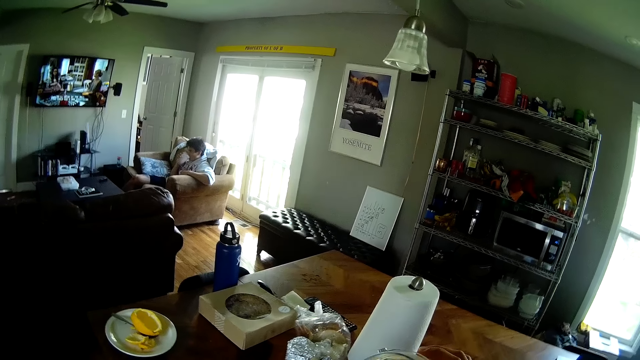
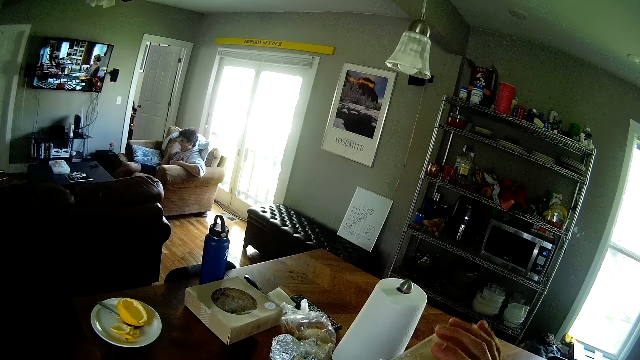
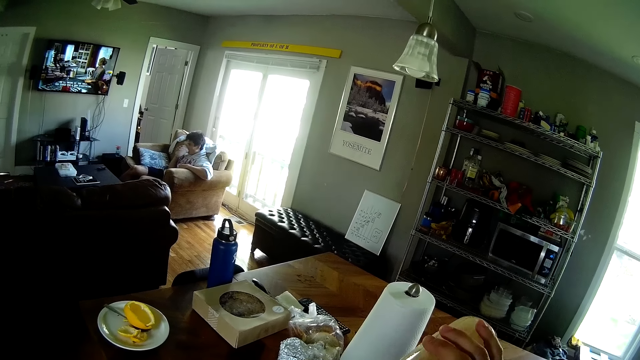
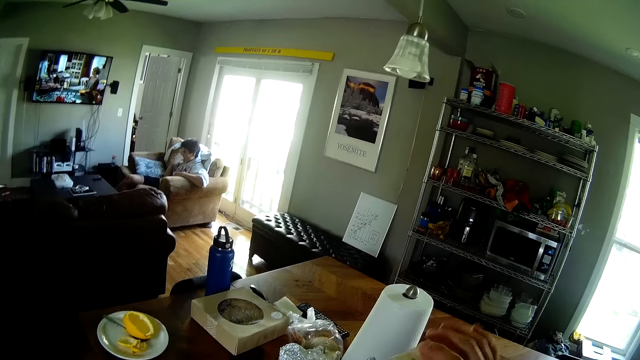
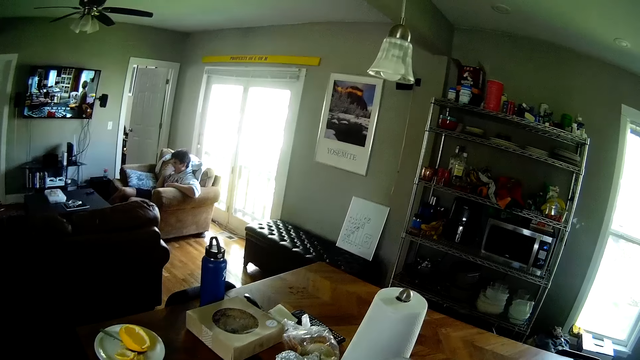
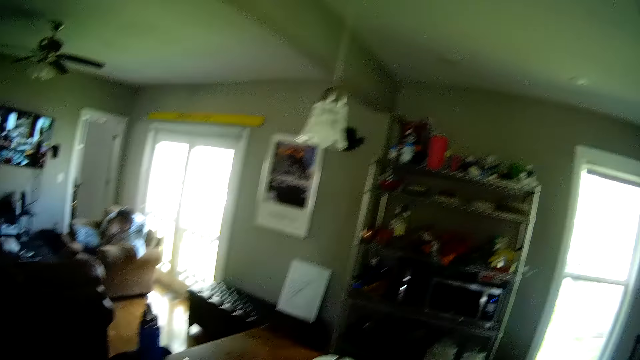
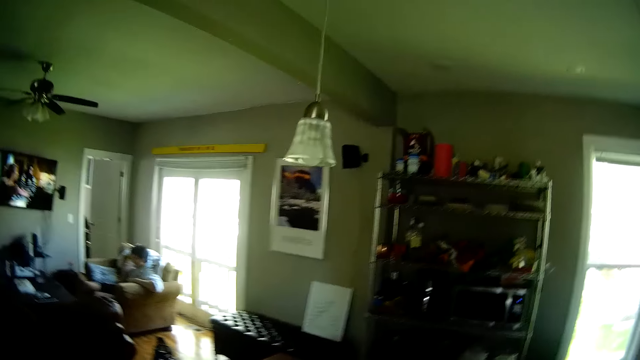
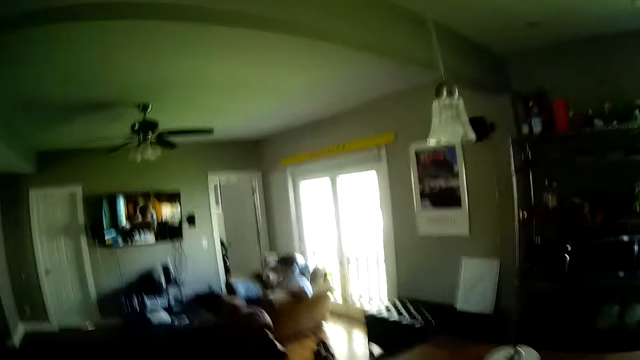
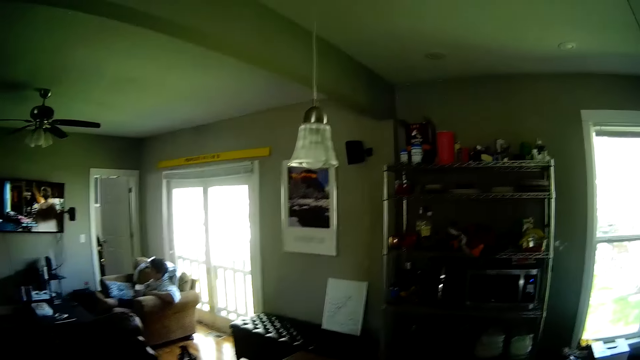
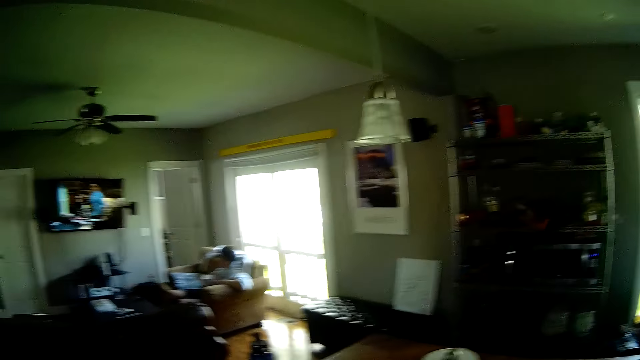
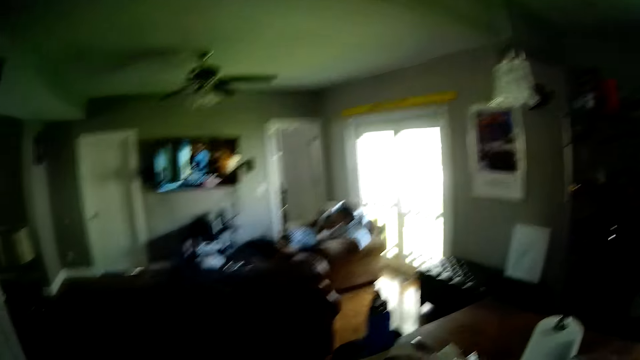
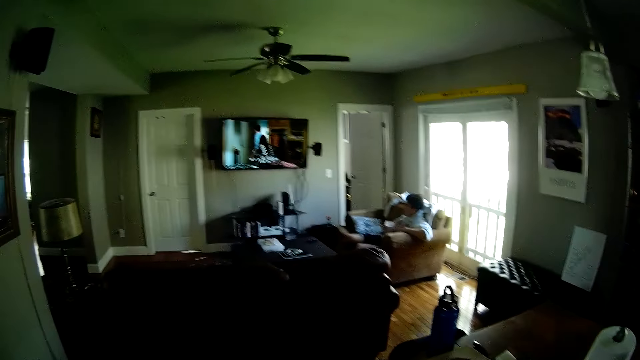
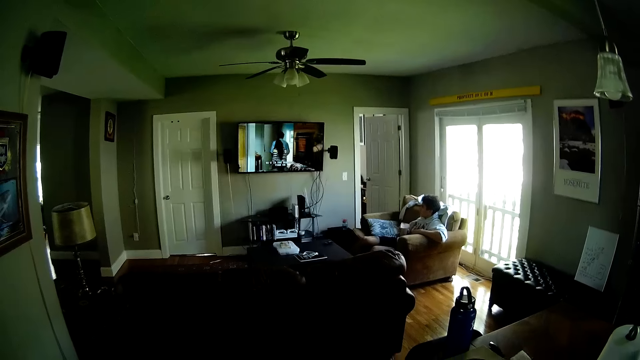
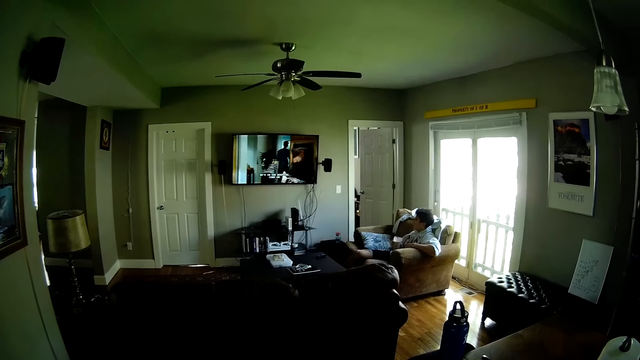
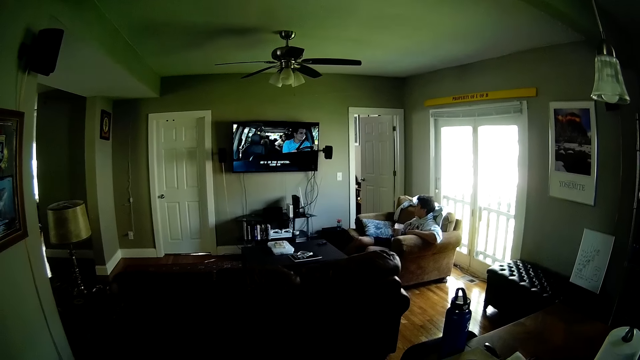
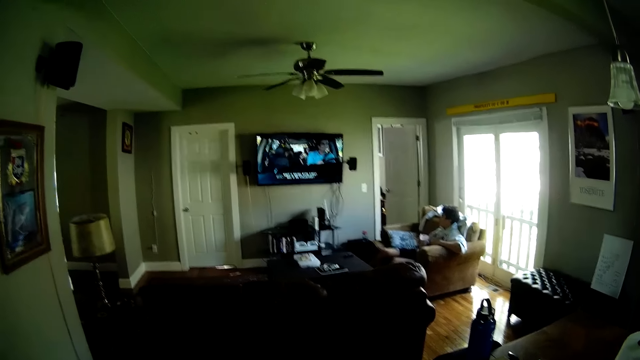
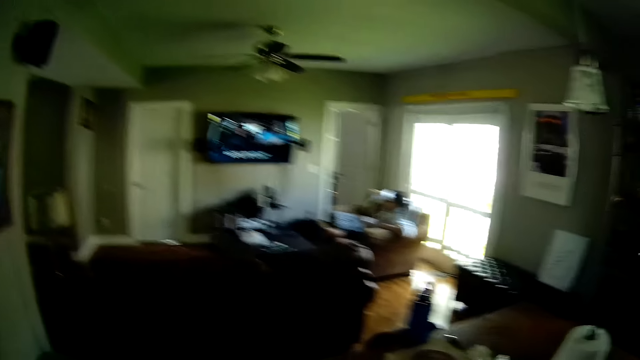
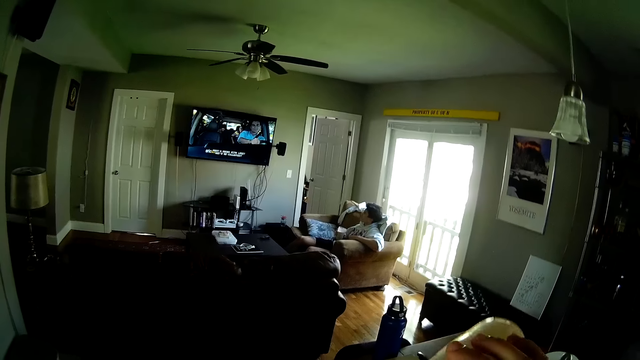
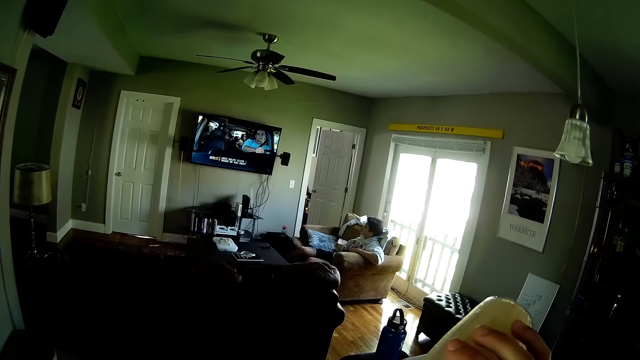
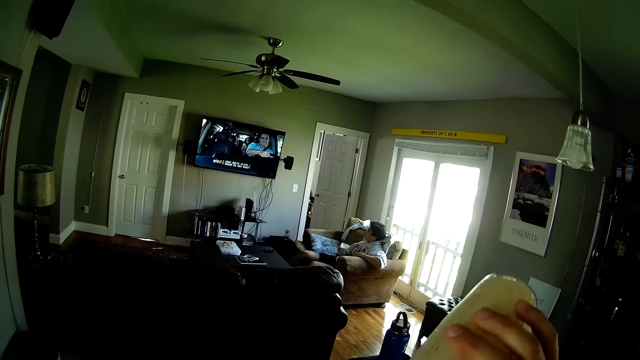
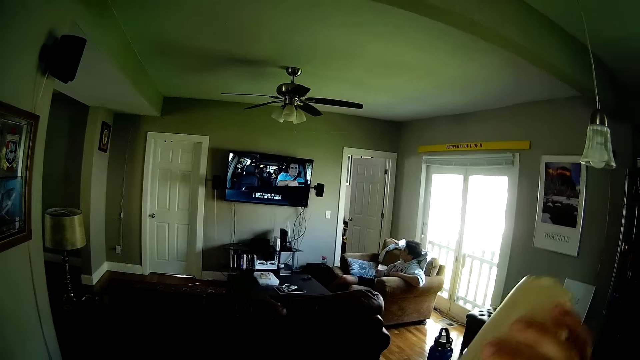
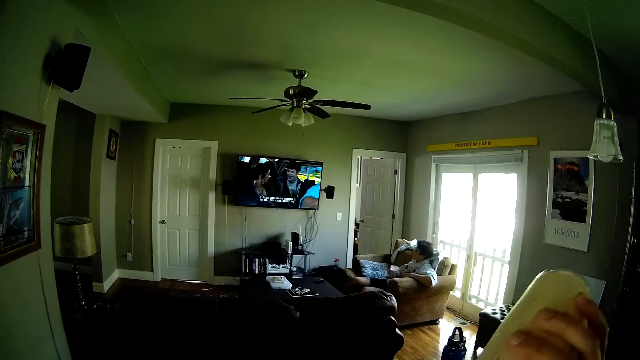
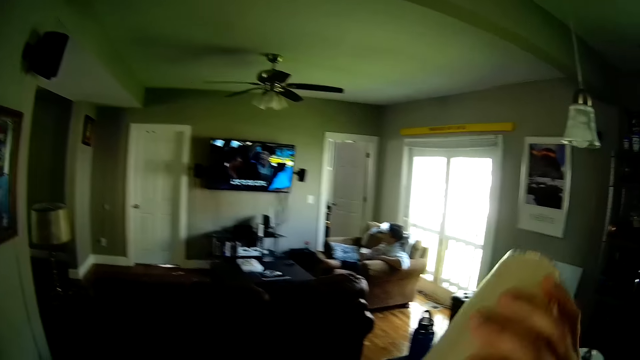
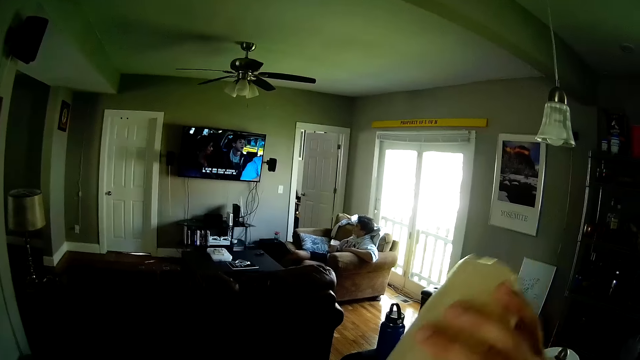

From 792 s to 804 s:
The camera wearer pours blended fruits in the blender into the glass cup in his left hand with his right hand. He drinks from the glass.

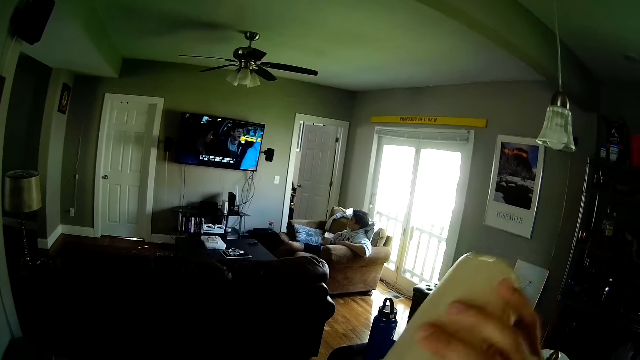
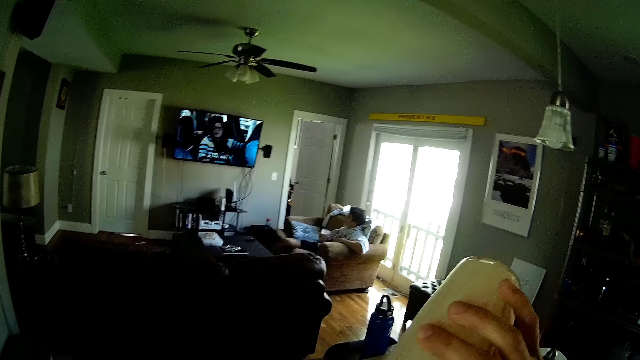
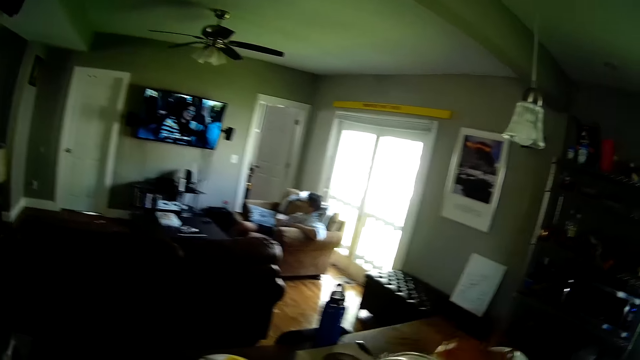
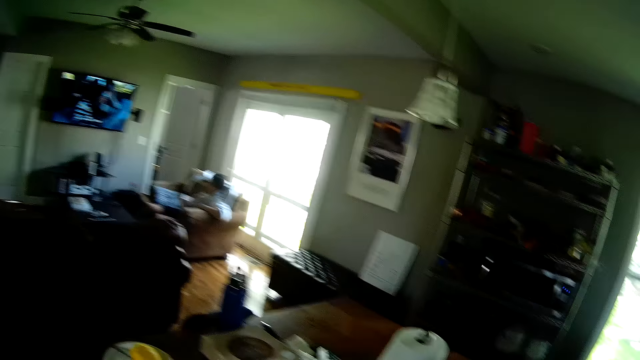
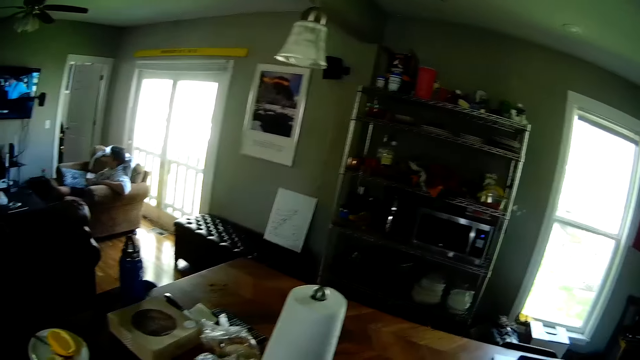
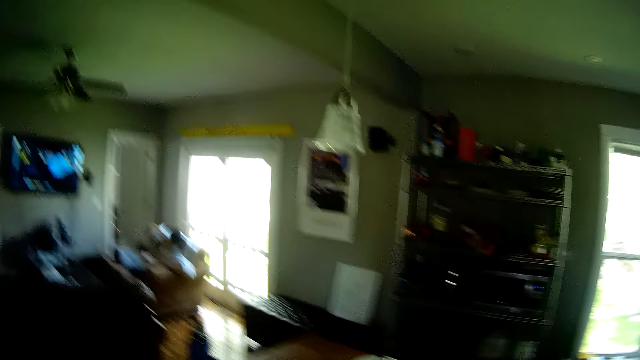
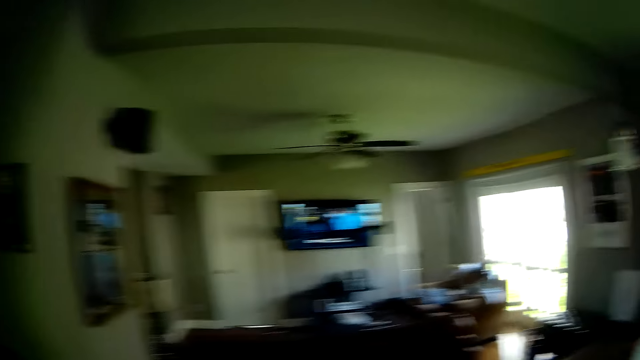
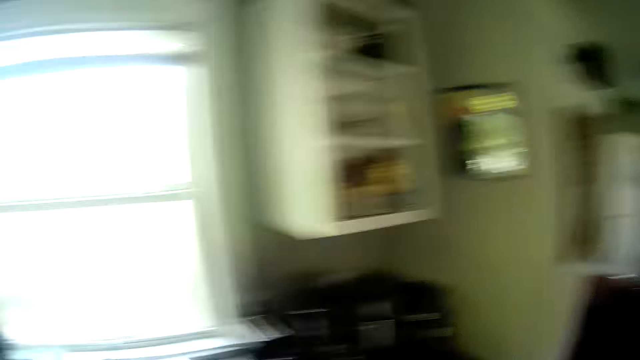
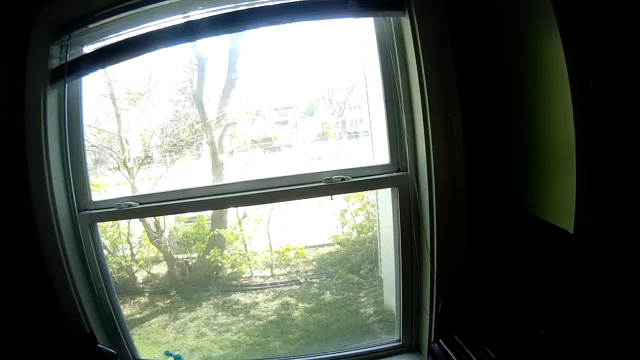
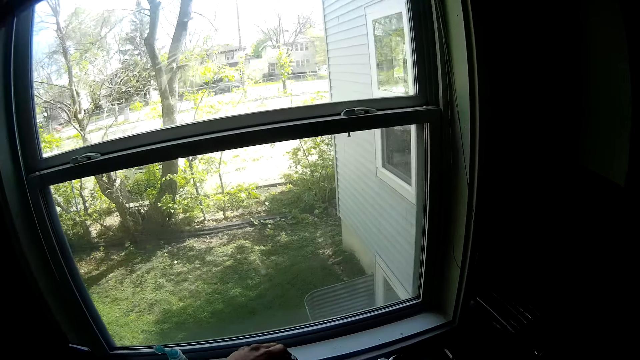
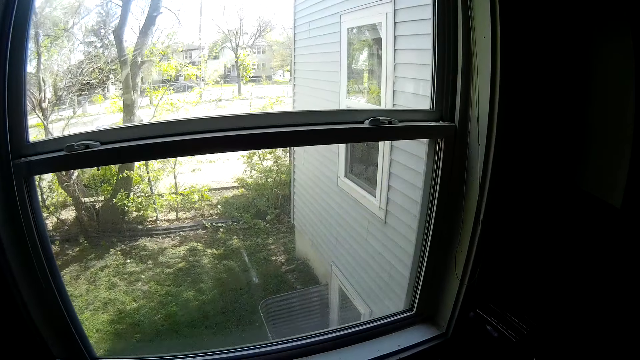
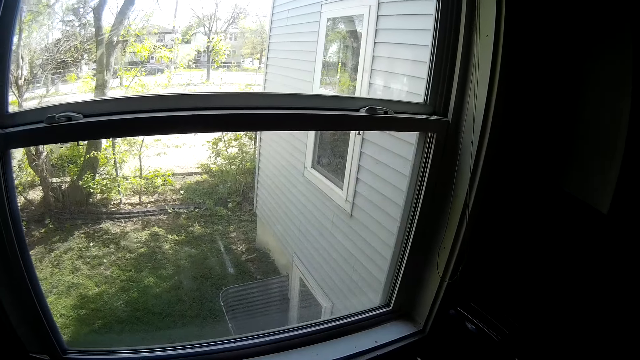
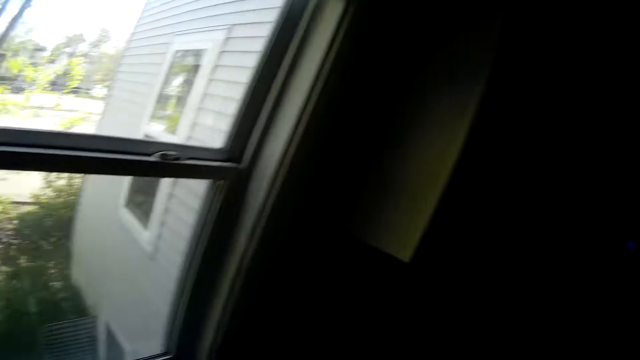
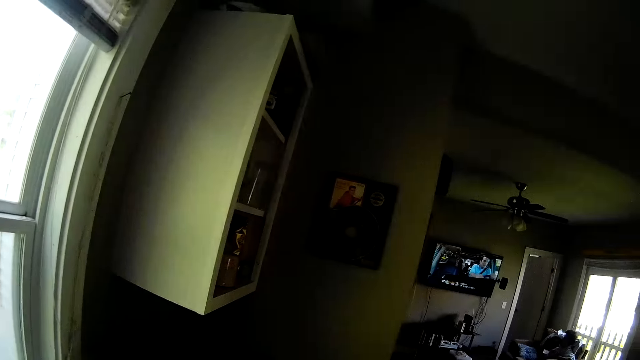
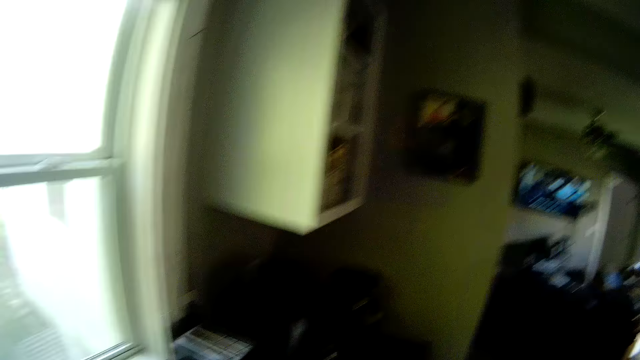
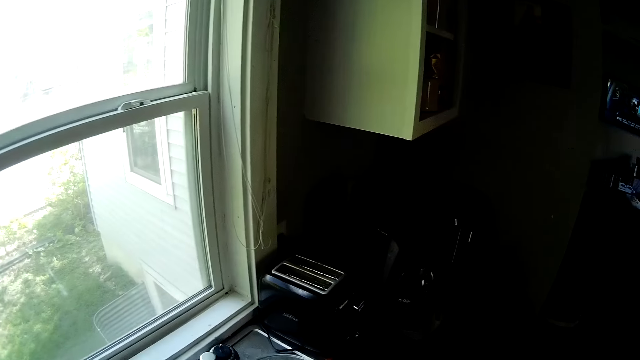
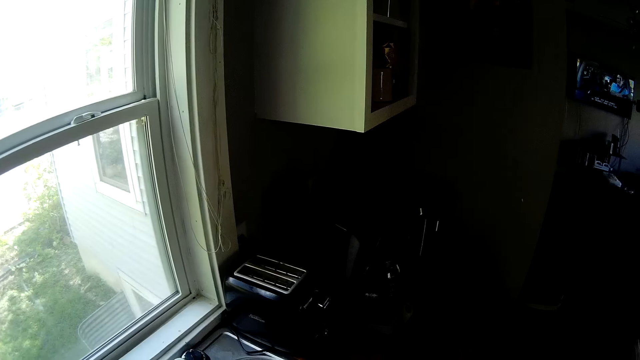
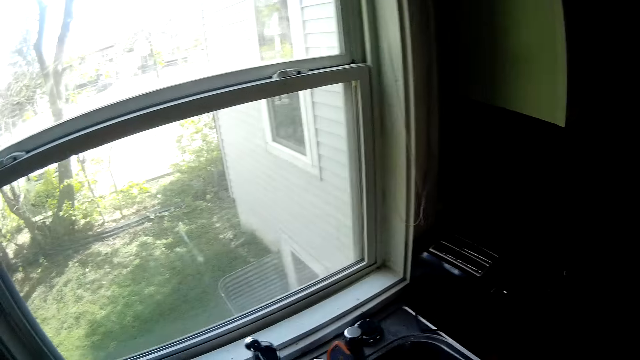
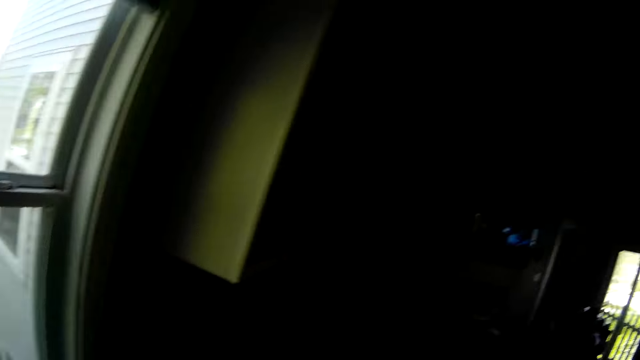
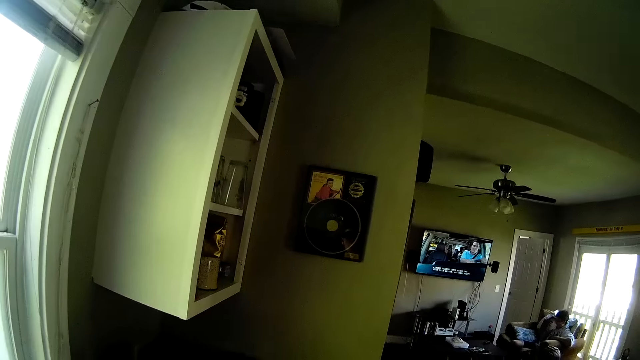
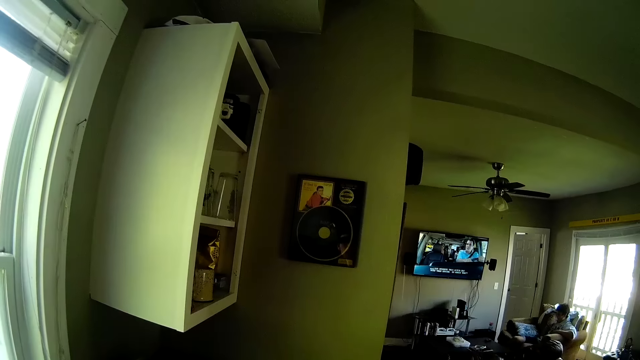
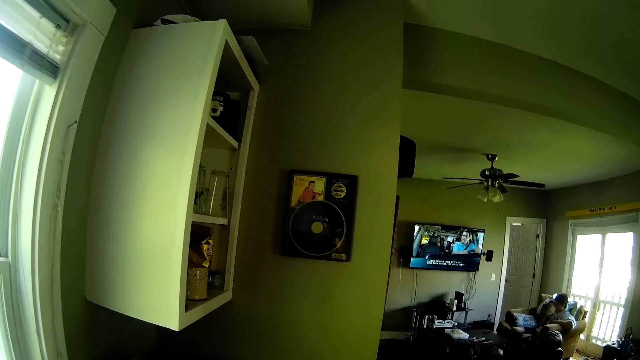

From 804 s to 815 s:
The camera wearer puts the glass on the table. He opens the water tap in the kitchen with his left hand. He washes the utensils. He looks around the kitchen cabinet.
